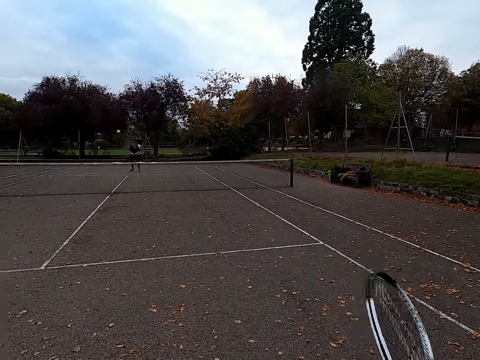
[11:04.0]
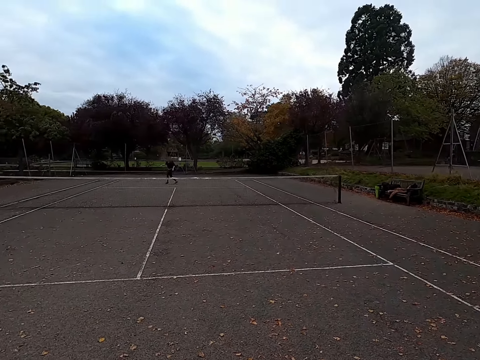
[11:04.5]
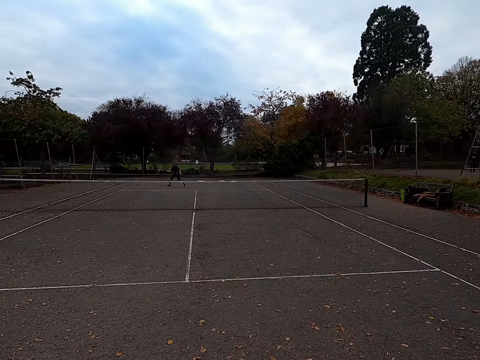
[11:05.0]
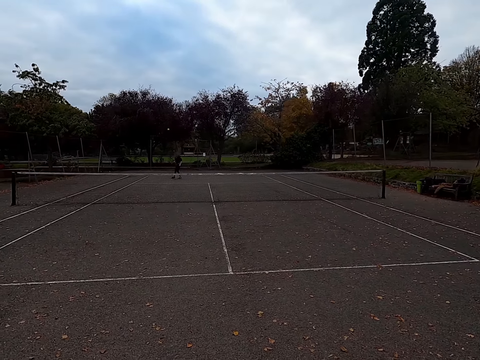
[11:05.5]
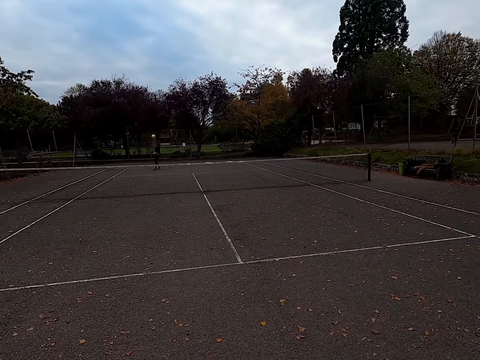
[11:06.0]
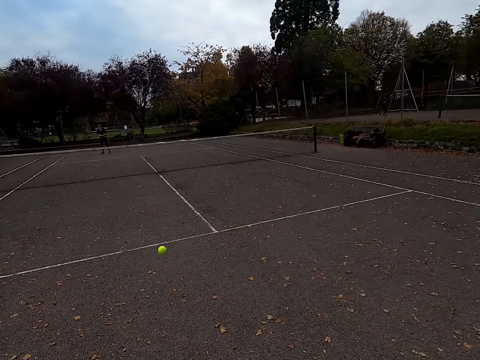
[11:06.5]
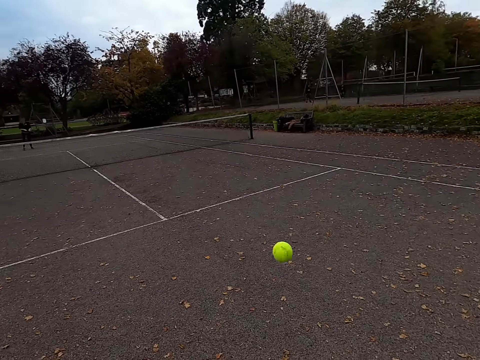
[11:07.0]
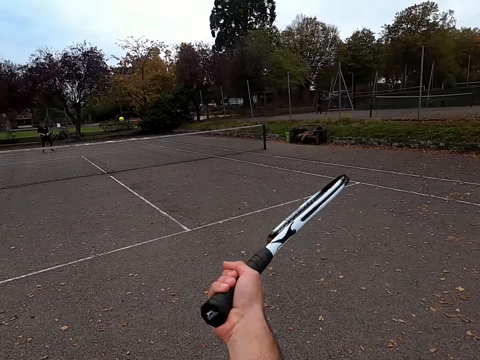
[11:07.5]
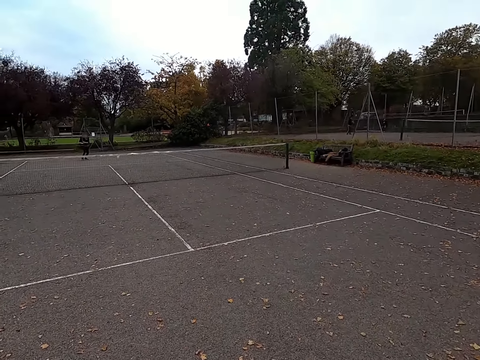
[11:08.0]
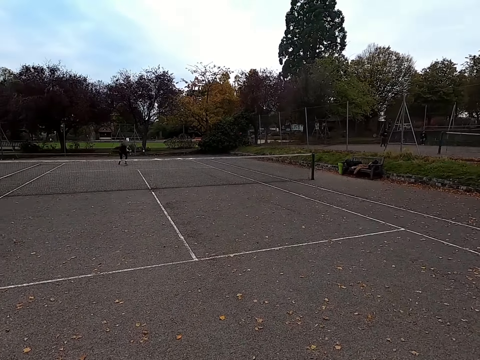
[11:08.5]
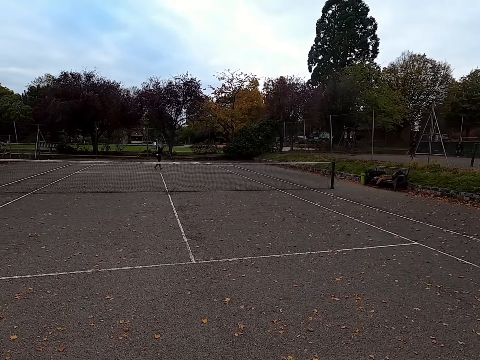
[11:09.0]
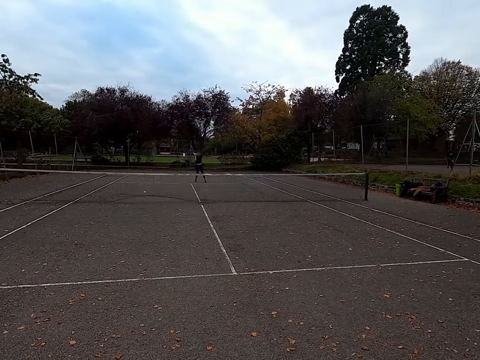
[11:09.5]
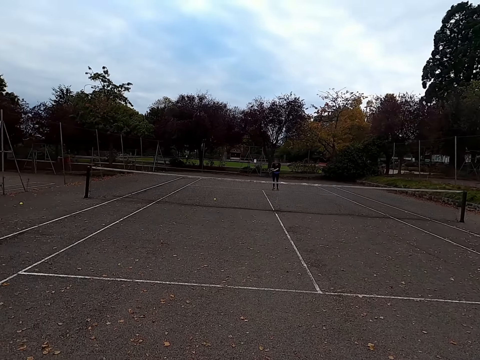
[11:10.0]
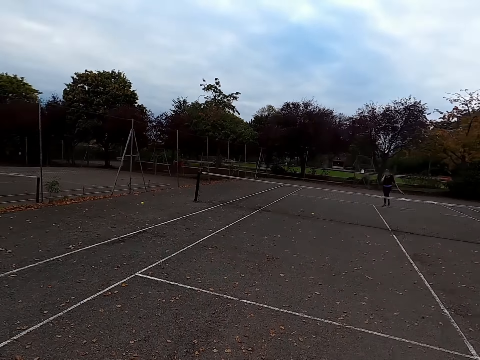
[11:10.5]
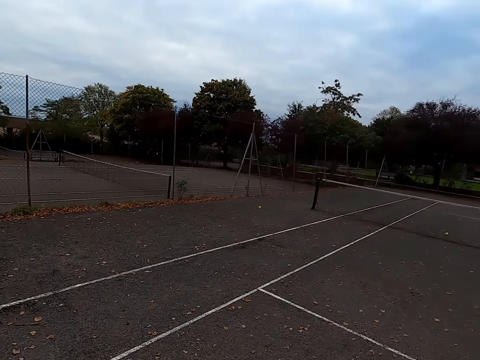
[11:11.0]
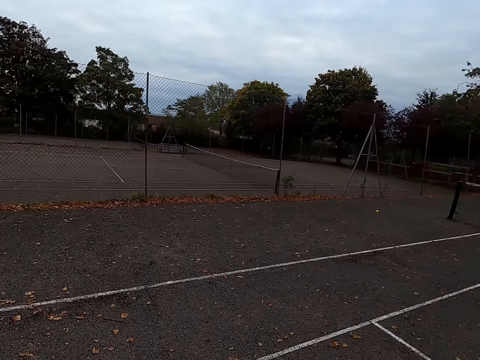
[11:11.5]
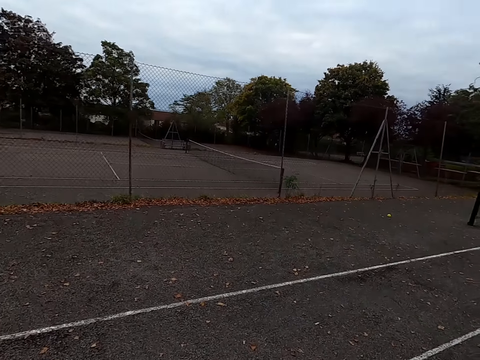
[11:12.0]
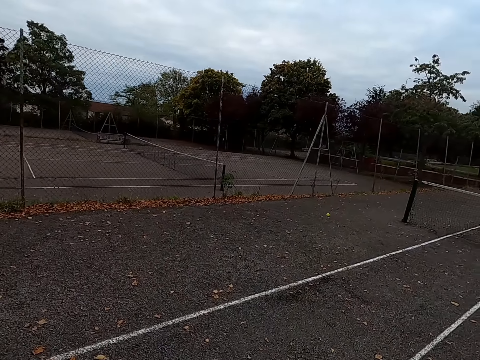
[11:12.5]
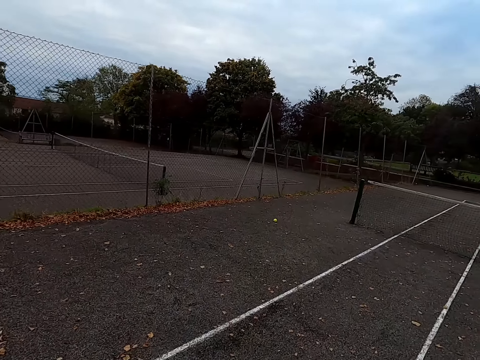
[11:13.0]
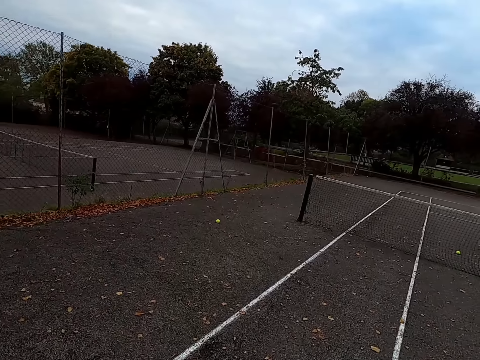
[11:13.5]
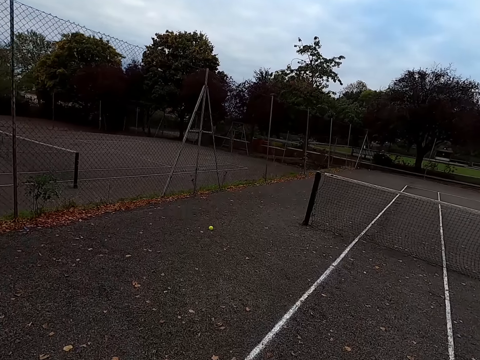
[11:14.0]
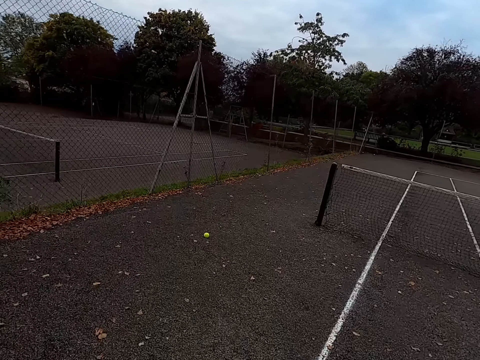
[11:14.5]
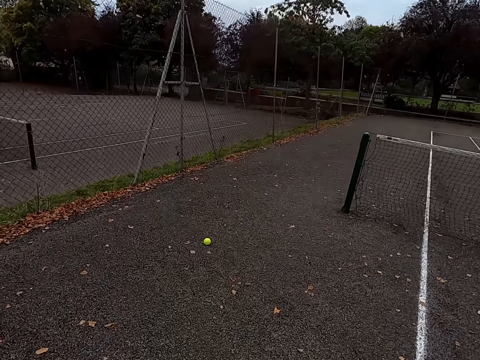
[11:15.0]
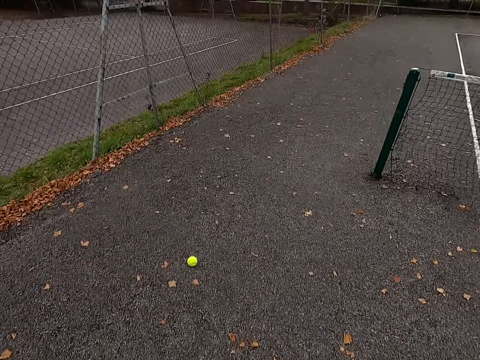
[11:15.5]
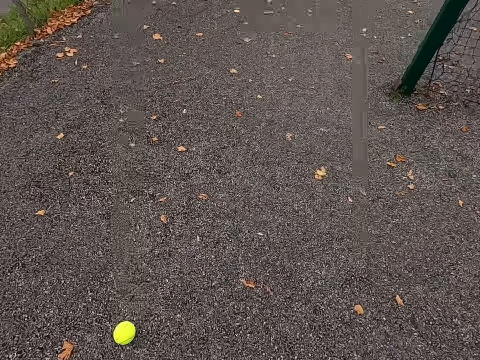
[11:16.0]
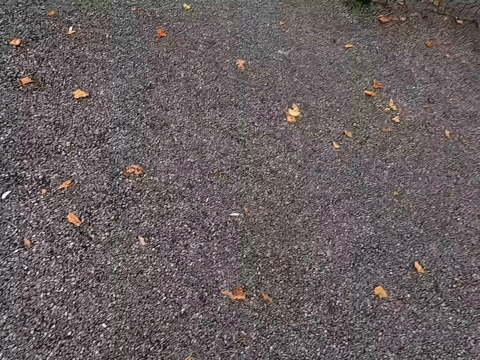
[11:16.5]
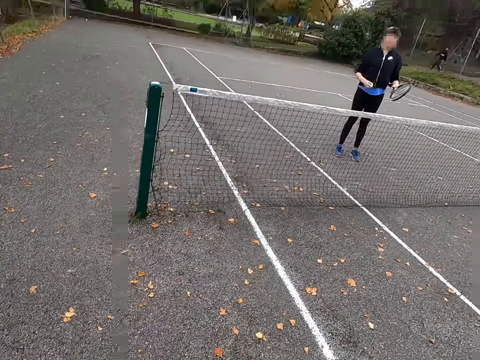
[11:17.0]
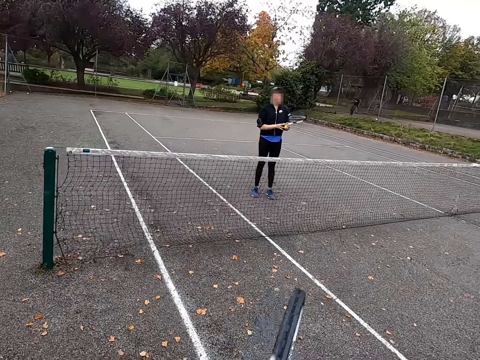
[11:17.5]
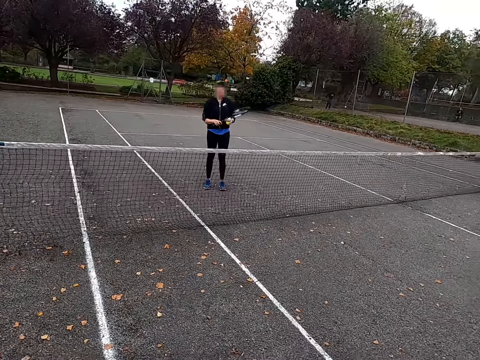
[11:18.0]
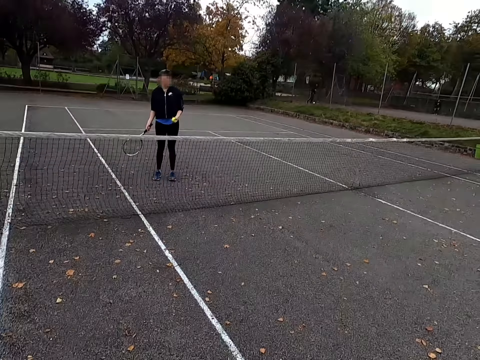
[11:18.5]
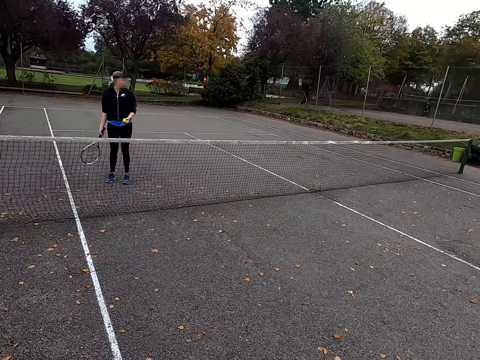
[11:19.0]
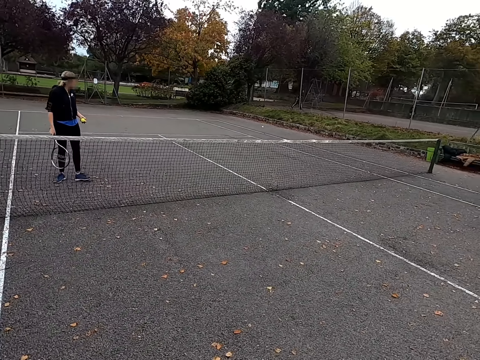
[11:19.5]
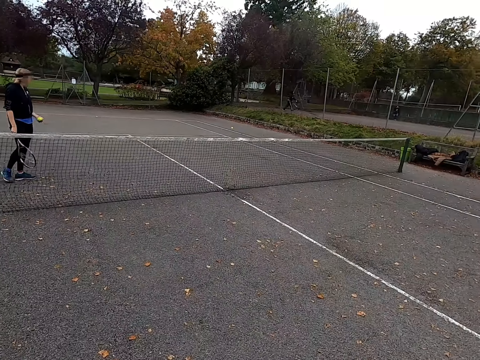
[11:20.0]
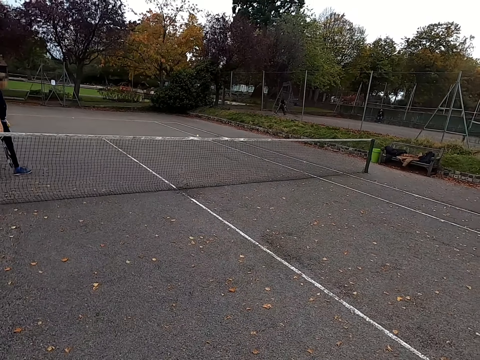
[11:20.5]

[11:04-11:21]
The camera wearer hits a tennis ball with a racquet. A woman throws the ball. The woman hits the tennis ball with a racquet. The camera wearer hits the tennis ball with the racquet. The woman hits the tennis ball with the racquet. The woman throws the ball. The camera wearer walks around the tennis court to the ball. They pick up the tennis ball and walk around the tennis court.

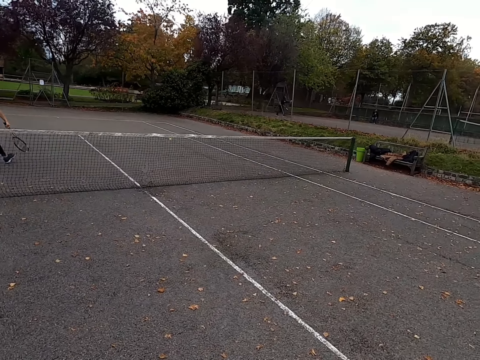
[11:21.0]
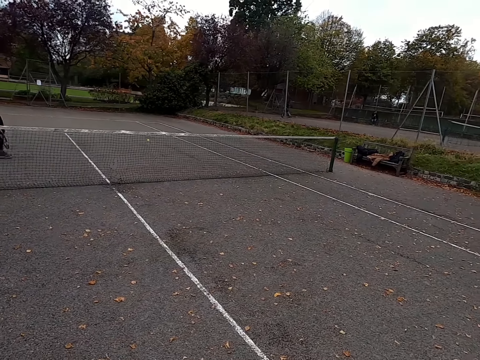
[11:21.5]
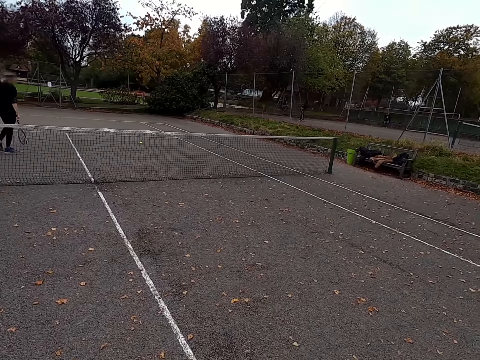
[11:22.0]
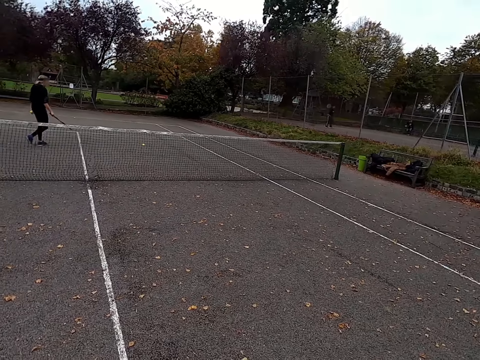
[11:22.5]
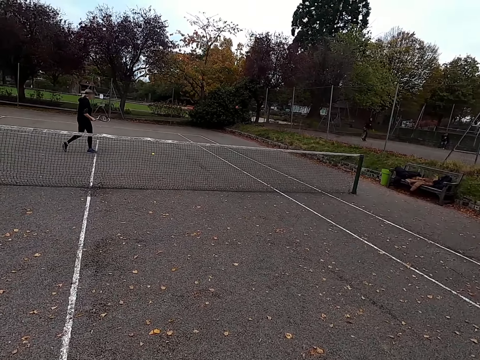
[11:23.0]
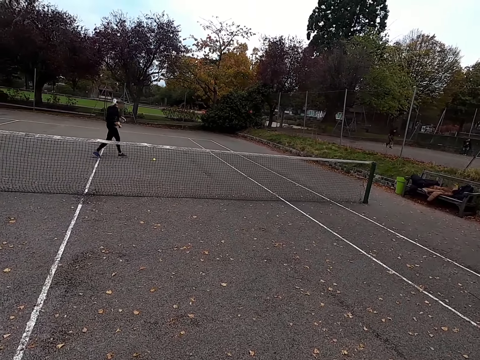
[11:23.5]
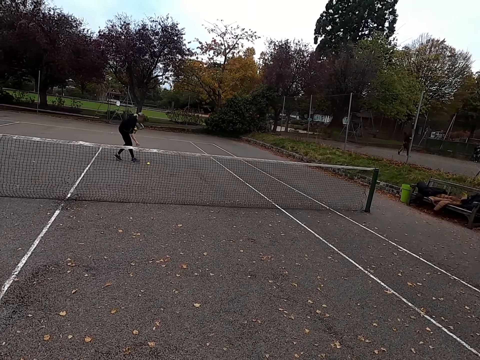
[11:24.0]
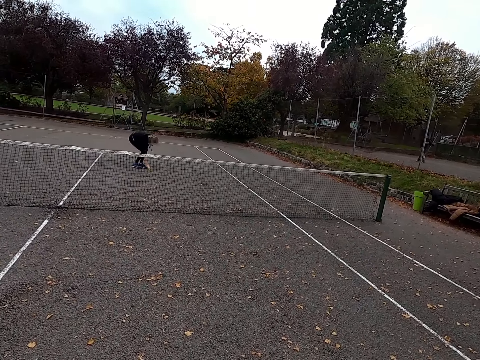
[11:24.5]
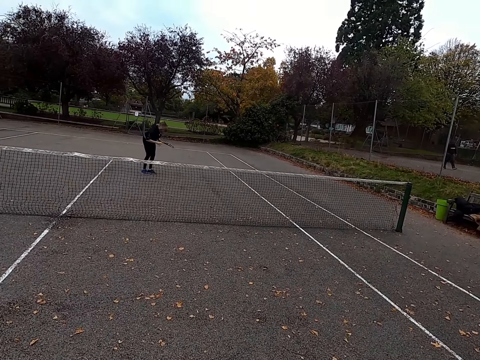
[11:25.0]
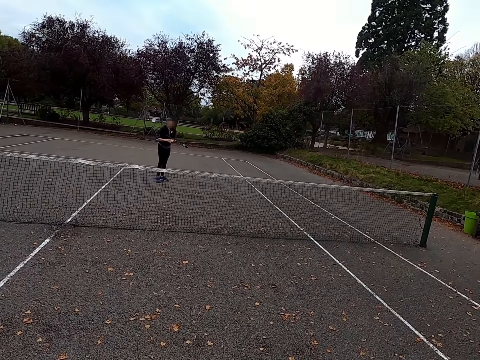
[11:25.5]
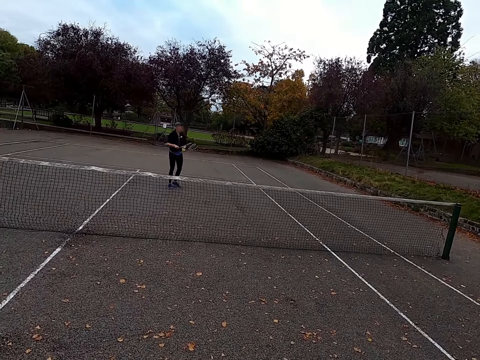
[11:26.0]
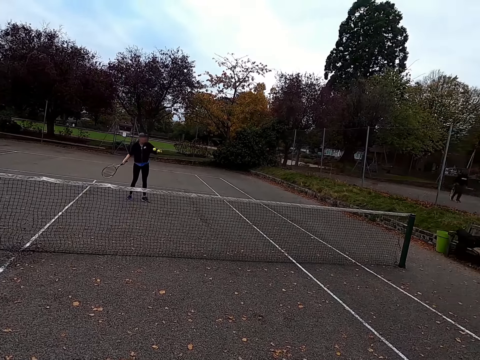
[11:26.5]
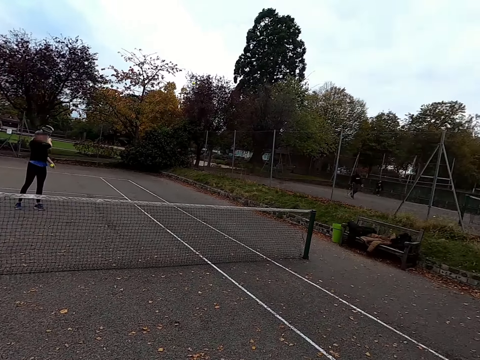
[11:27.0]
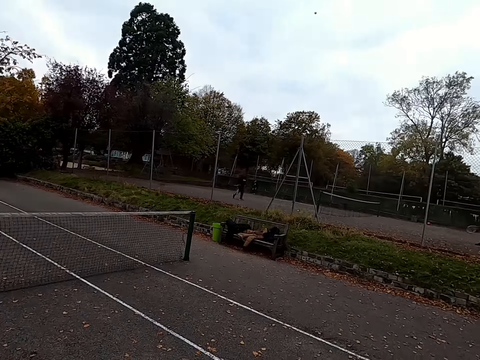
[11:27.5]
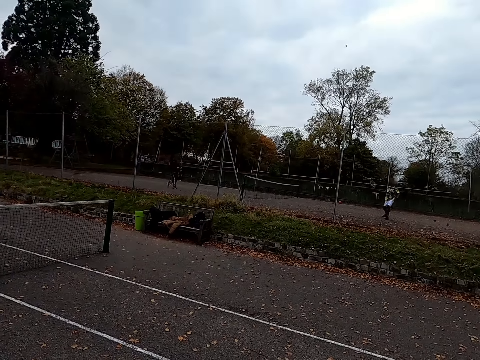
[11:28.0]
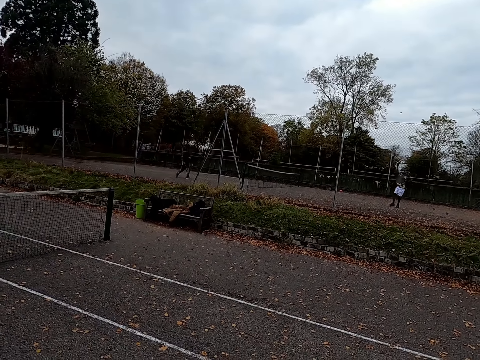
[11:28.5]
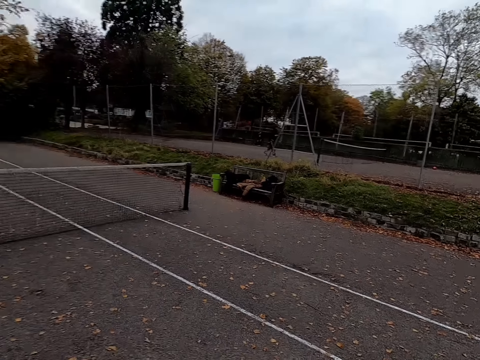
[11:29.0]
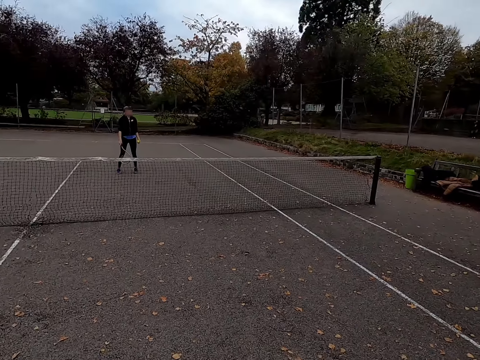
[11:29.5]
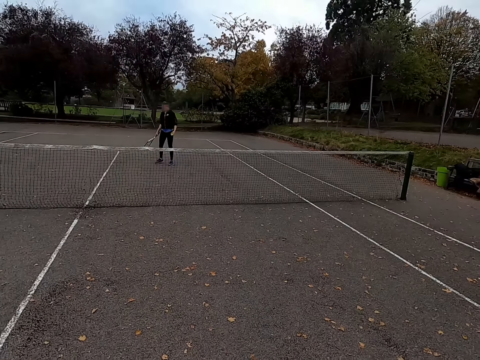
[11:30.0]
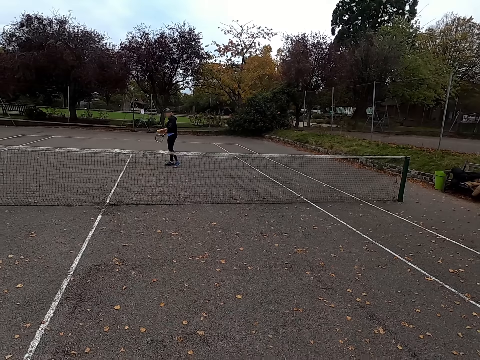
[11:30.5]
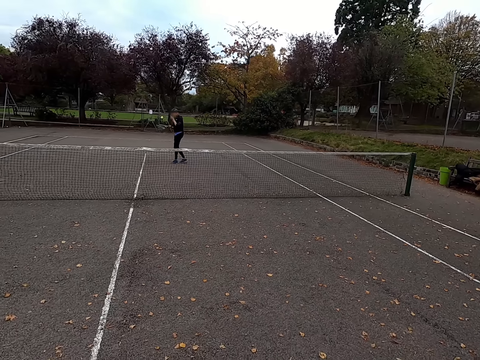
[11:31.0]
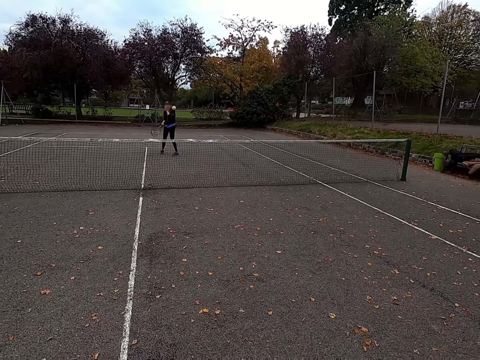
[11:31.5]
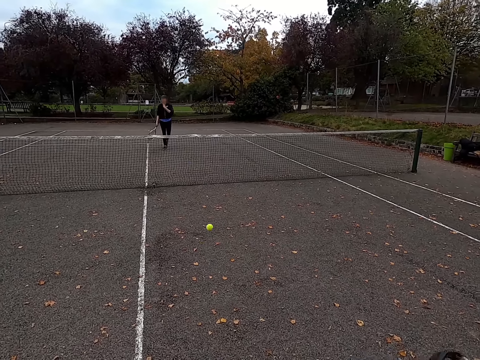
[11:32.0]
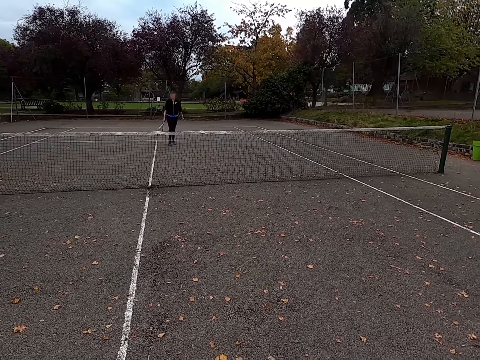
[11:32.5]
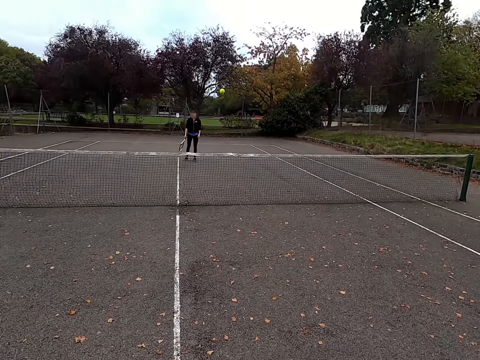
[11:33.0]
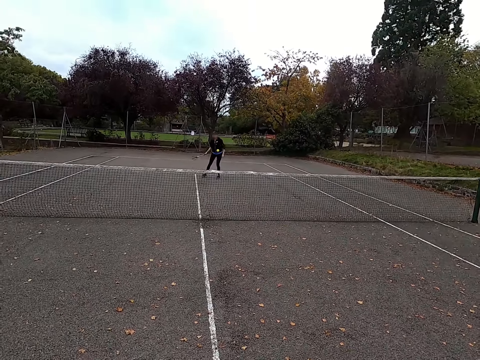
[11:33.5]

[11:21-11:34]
A woman walks around the tennis court. The woman picks up the tennis ball. The woman hits the tennis ball with a racquet. A man catches the tennis ball. The camera wearer stares at the woman. The woman hits the tennis ball with the racquet. The camera wearer hits the tennis ball with a racquet.
